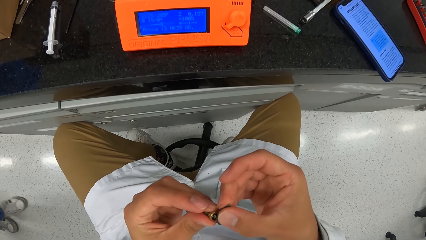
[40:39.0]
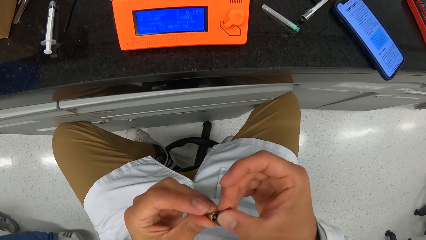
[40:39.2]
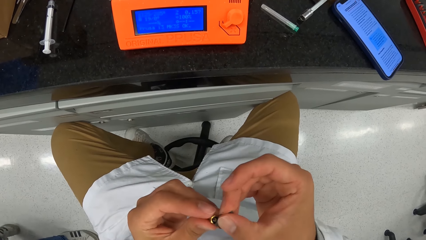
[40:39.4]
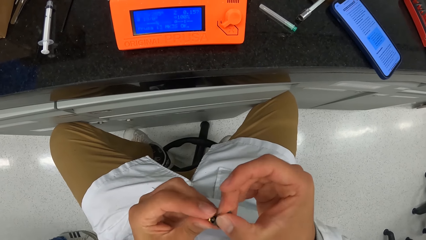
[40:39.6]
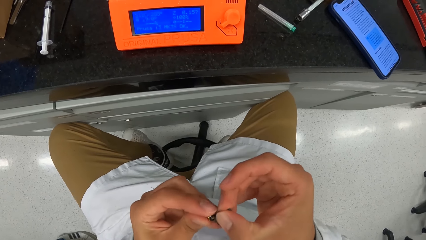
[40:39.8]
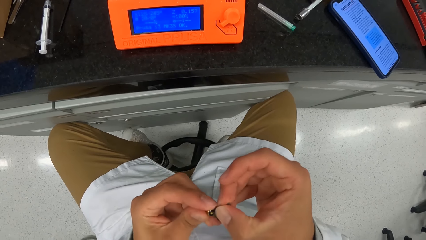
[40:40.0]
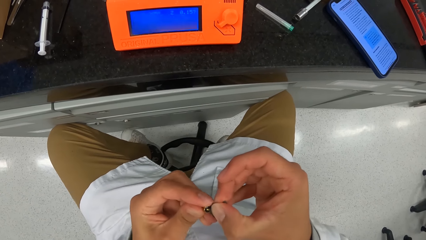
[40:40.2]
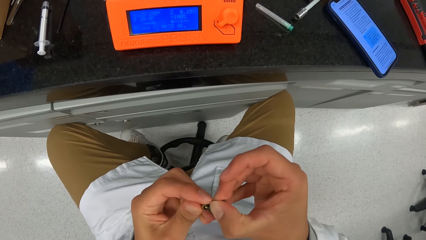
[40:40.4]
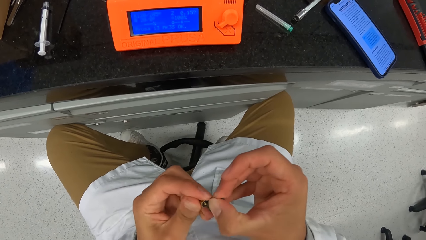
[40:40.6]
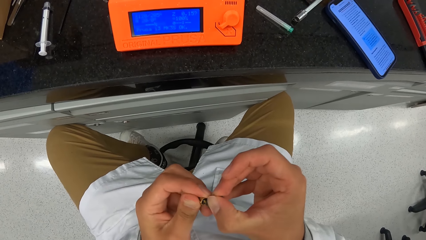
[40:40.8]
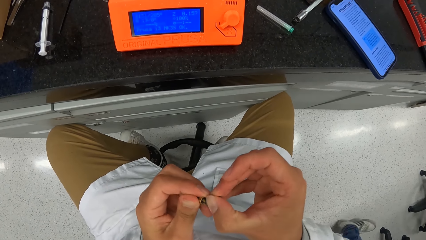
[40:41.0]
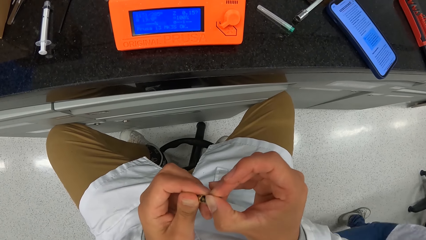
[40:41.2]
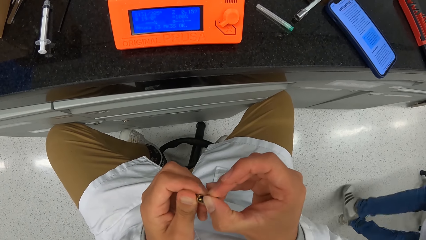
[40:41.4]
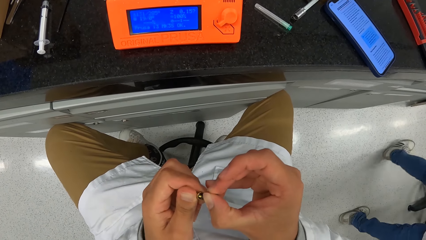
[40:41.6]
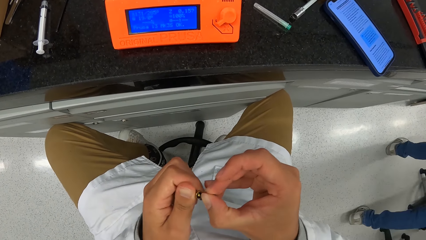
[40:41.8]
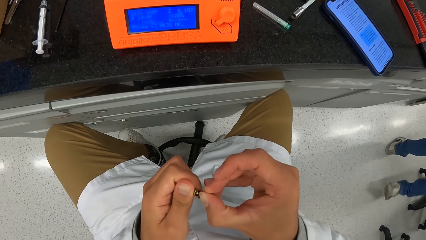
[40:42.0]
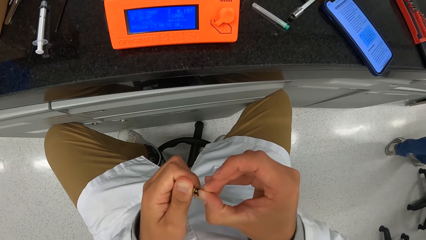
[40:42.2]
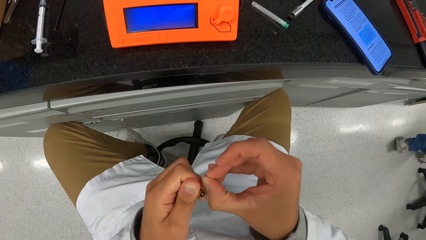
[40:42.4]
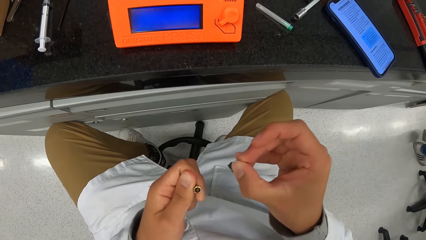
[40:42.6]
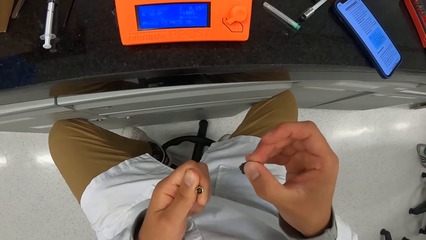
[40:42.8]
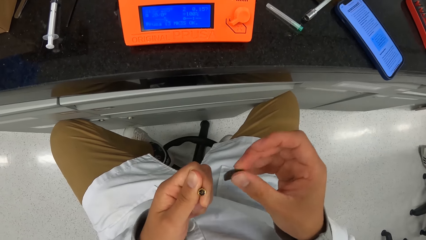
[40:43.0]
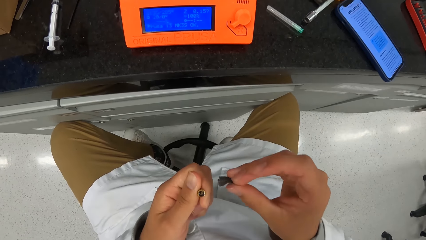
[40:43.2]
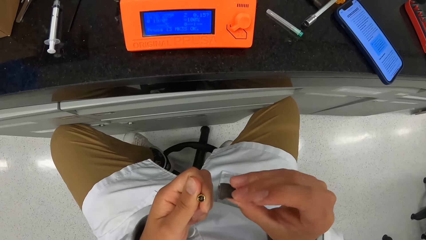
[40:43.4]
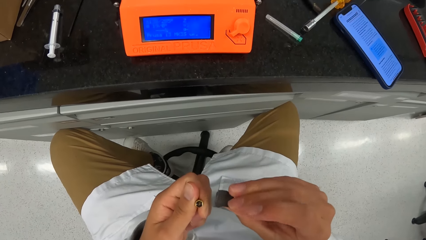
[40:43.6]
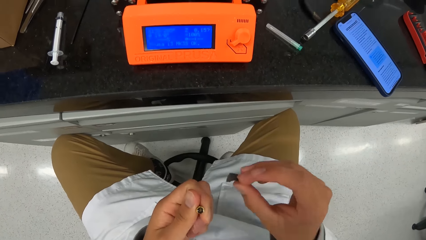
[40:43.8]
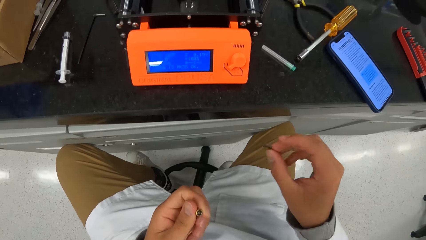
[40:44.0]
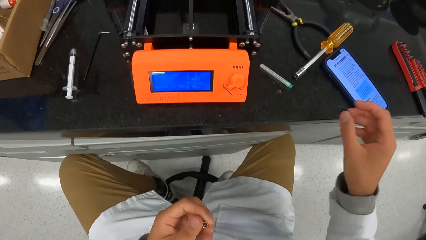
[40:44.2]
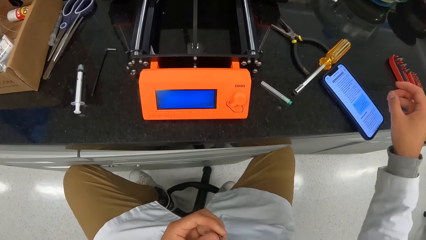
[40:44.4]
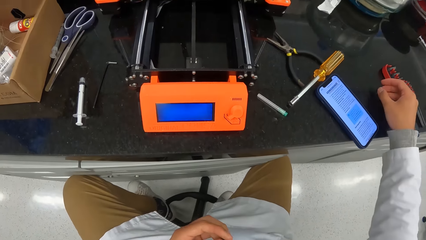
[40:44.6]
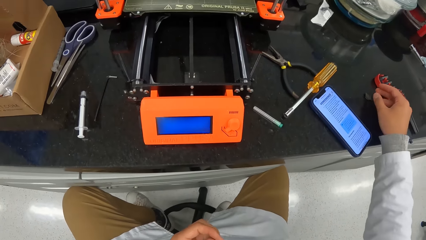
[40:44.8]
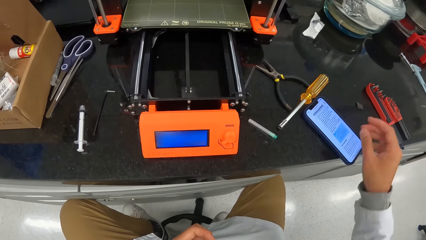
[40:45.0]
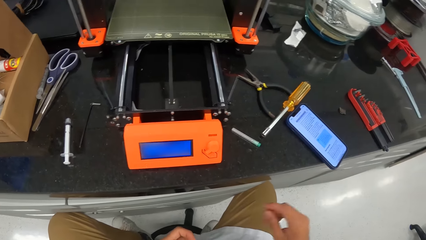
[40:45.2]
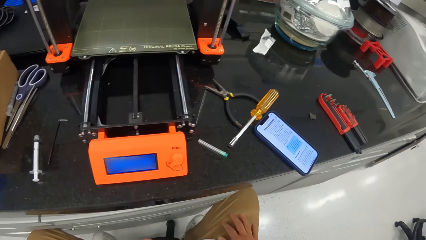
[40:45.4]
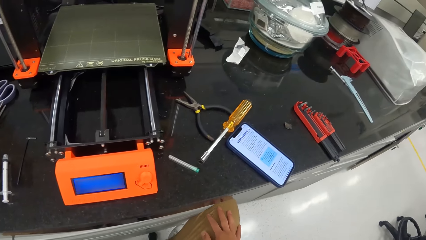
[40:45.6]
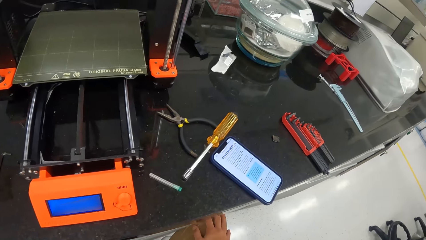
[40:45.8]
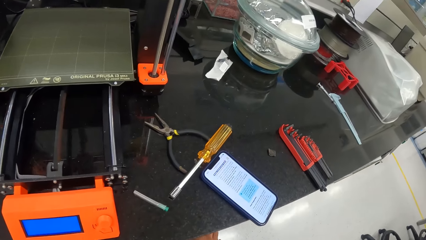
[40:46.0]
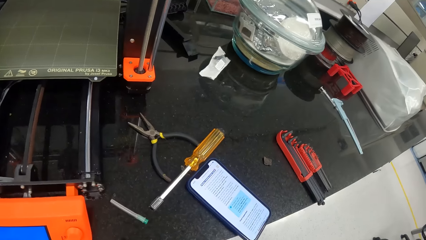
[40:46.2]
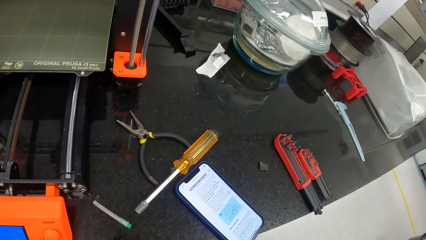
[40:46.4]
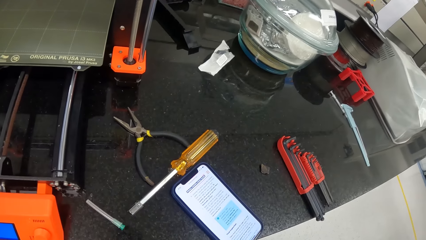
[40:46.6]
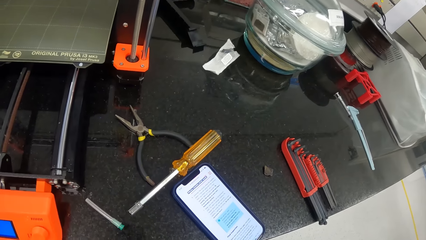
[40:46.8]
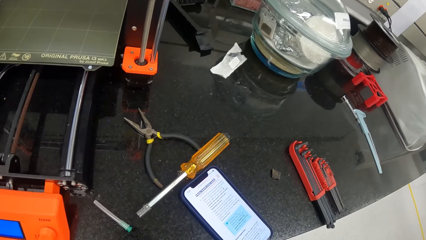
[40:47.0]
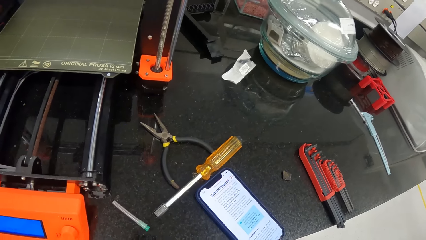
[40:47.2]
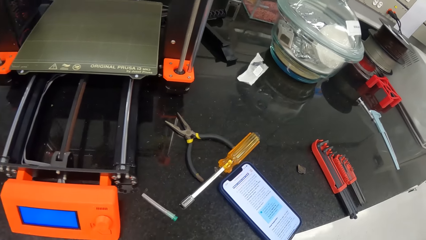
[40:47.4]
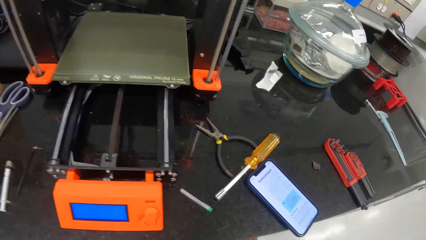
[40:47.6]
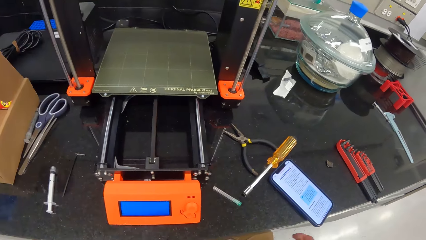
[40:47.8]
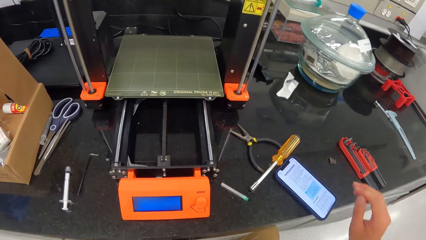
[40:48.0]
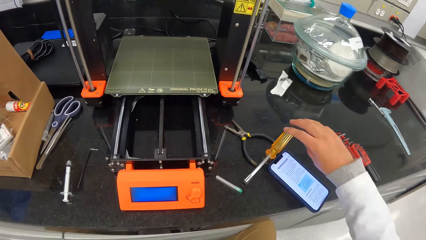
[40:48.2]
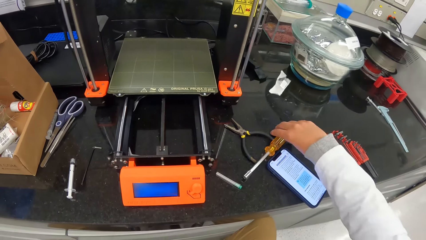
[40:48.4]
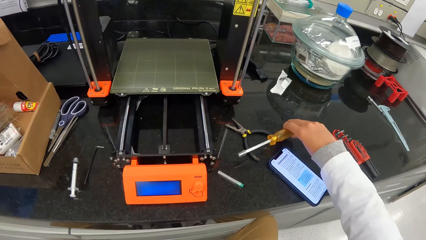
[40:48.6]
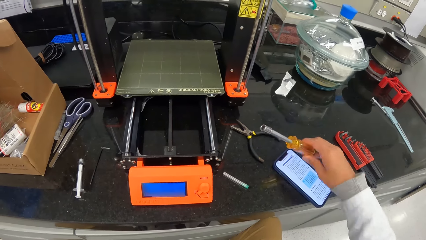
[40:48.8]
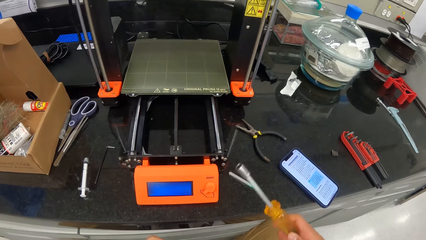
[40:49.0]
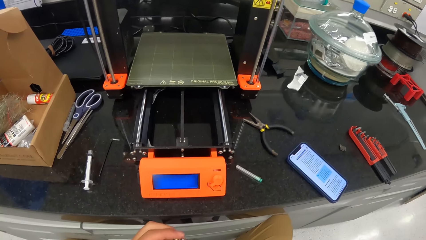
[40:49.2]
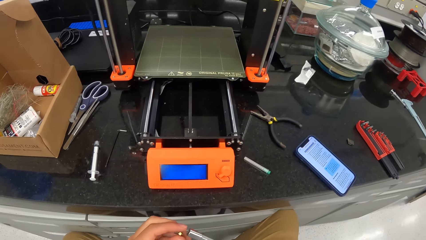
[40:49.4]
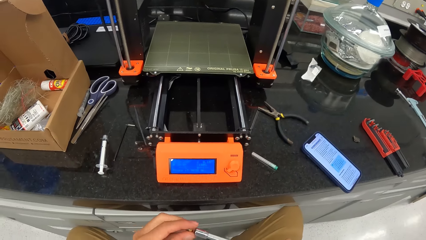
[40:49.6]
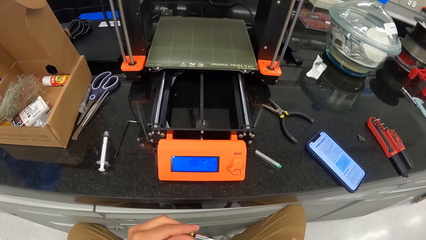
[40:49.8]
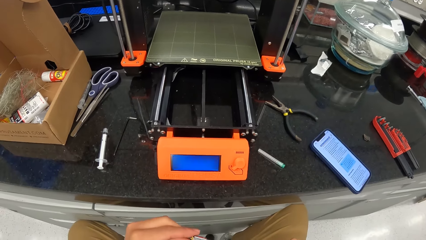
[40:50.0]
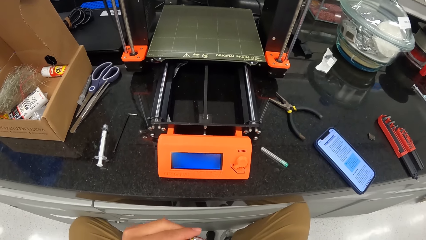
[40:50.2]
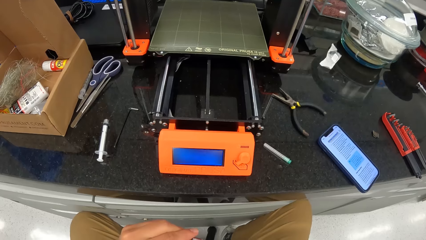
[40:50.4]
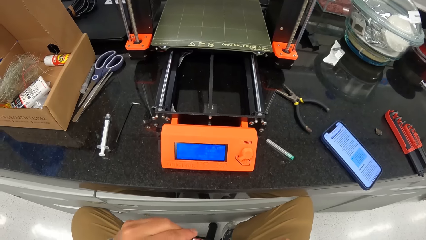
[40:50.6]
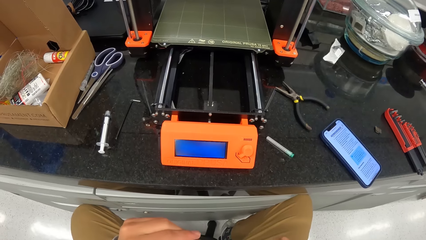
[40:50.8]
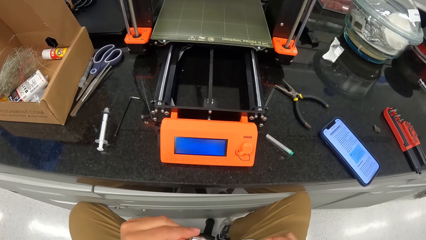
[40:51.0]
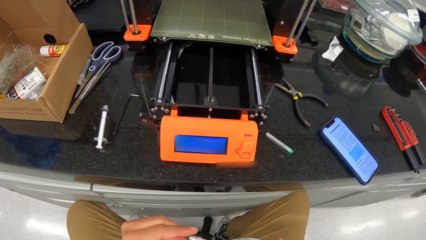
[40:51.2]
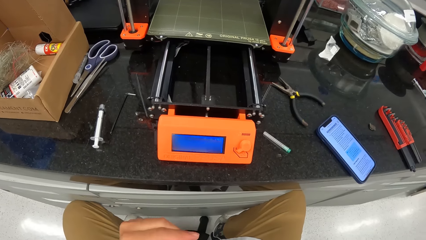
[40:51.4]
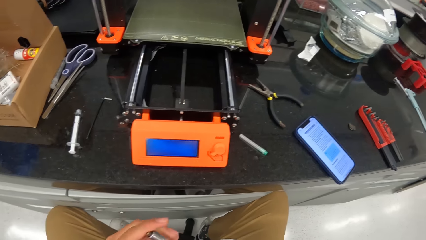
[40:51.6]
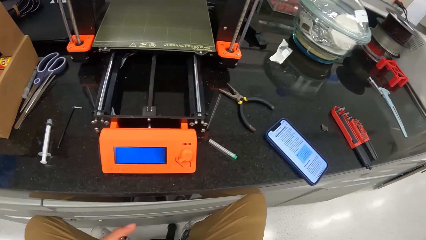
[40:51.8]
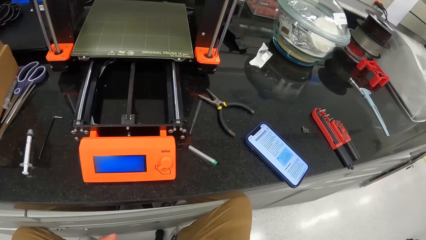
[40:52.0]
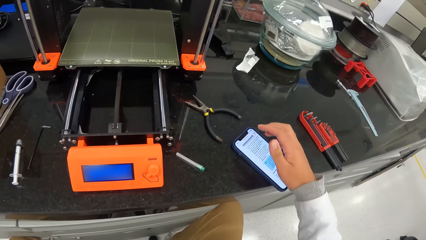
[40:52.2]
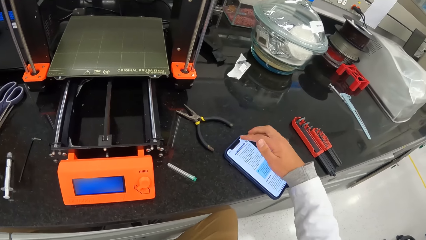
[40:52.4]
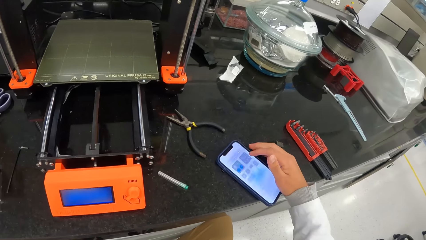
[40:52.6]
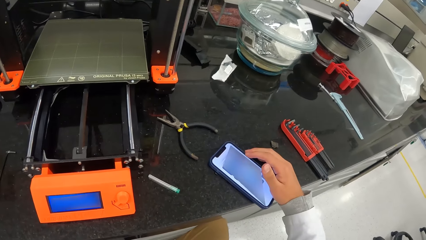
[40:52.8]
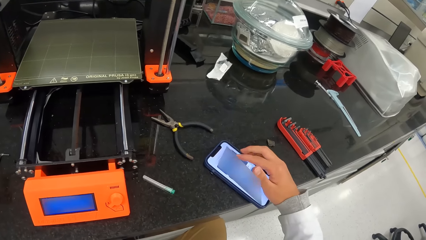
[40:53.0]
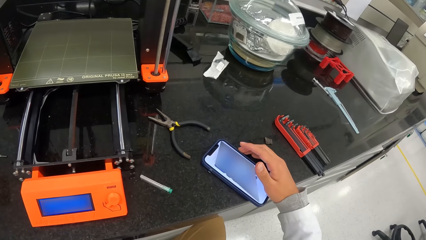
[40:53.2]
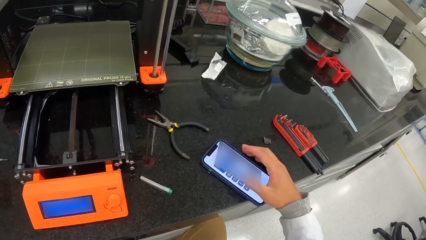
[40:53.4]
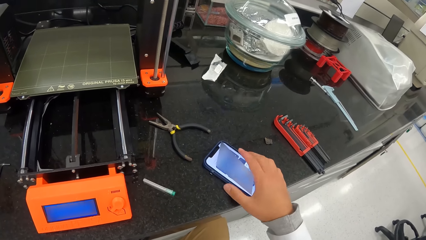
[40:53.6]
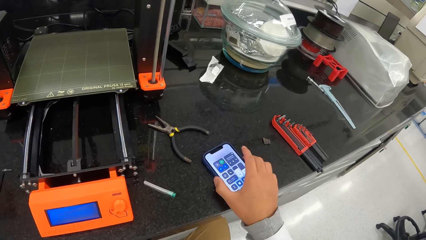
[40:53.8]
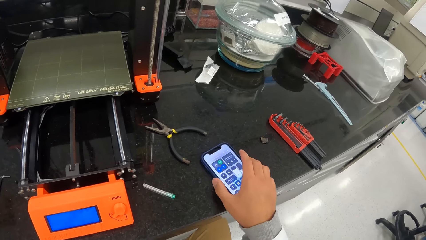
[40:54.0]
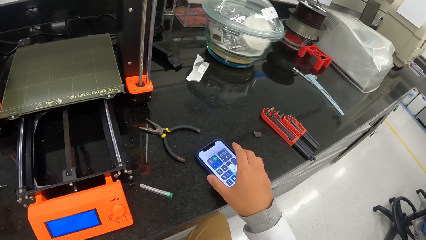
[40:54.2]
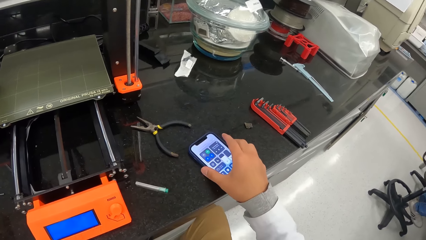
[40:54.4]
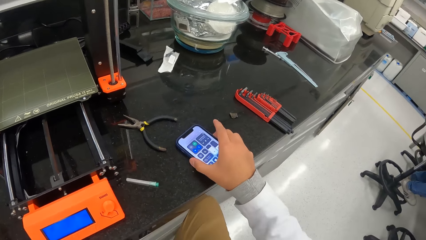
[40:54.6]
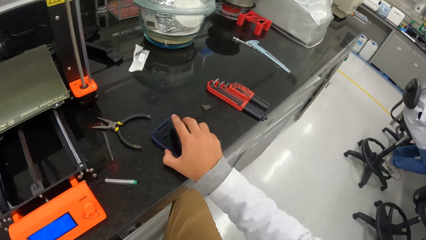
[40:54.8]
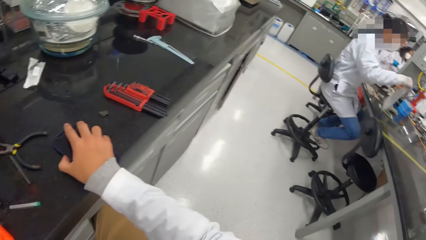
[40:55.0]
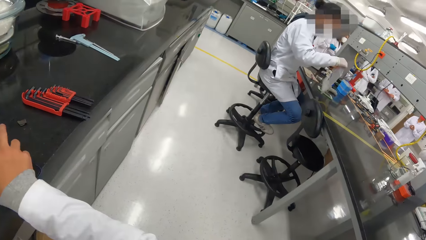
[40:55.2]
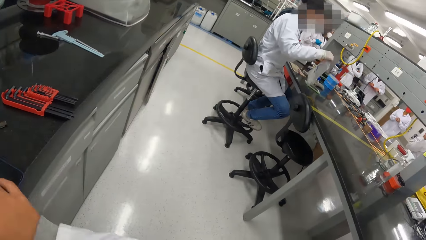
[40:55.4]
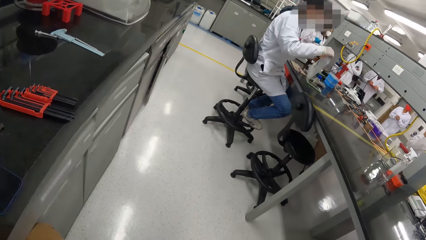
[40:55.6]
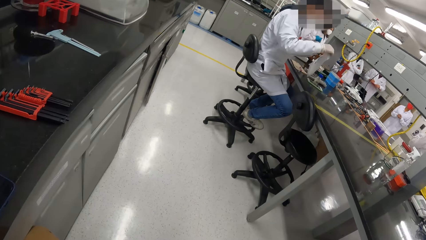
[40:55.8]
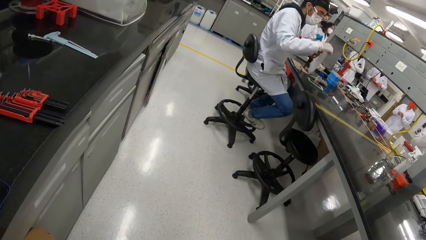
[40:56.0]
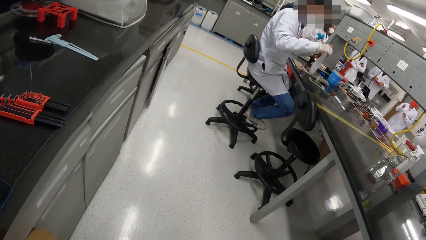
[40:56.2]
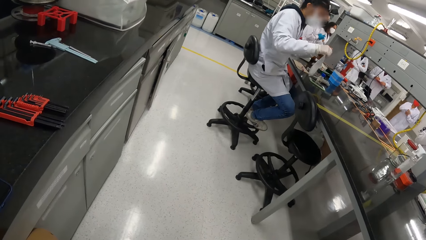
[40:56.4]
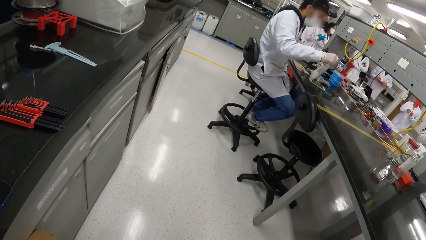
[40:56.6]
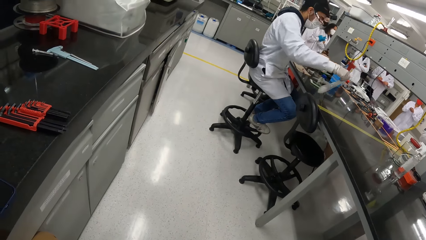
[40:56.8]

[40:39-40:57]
The camera wearer places the black abrasive sheet on the laboratory cabinet with his right hand. He looks around. He picks up a hex screwdriver on the table with his right hand. He puts the bolt in his left hand into the hex screwdriver in his right hand. He fixes the screwdriver with the nozzle. He operates a phone on the table with his right hand. He switches the phone off.
